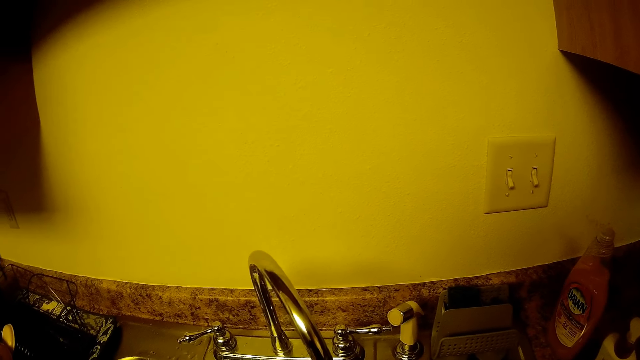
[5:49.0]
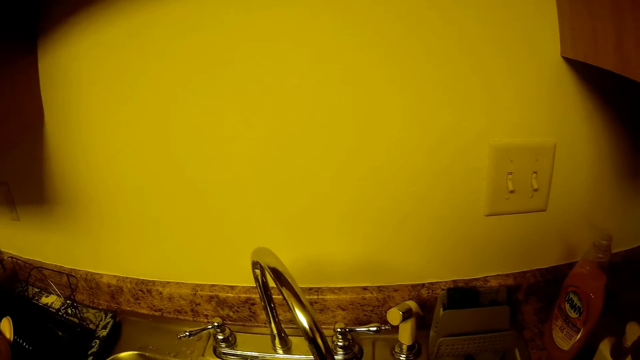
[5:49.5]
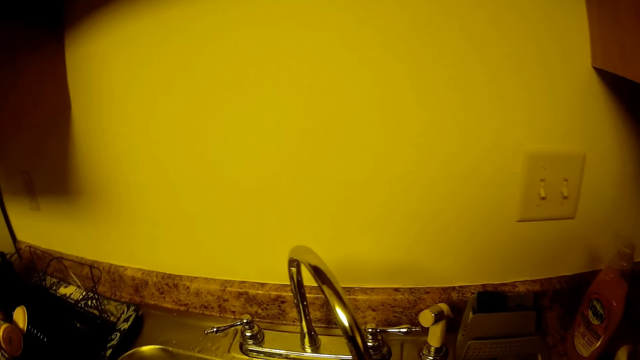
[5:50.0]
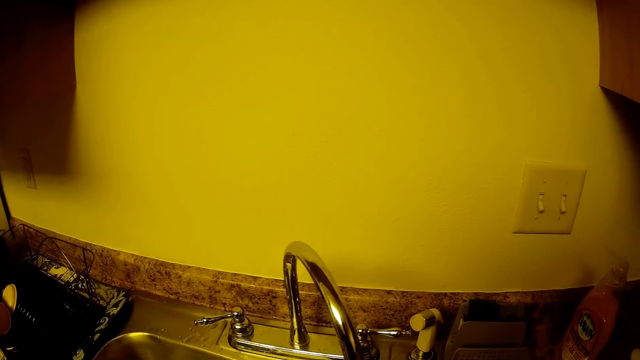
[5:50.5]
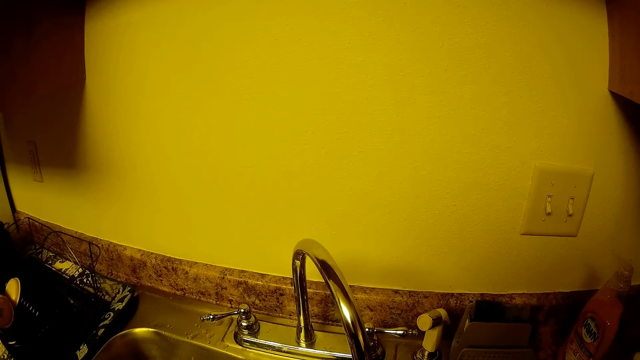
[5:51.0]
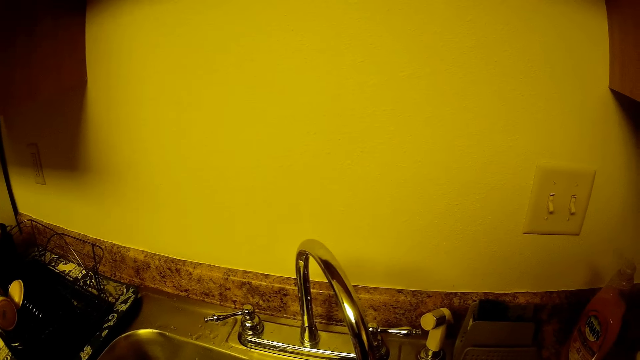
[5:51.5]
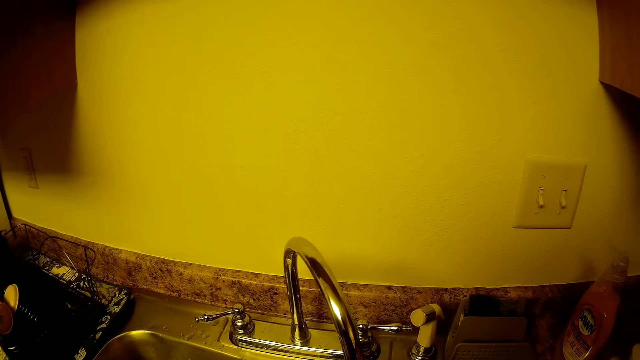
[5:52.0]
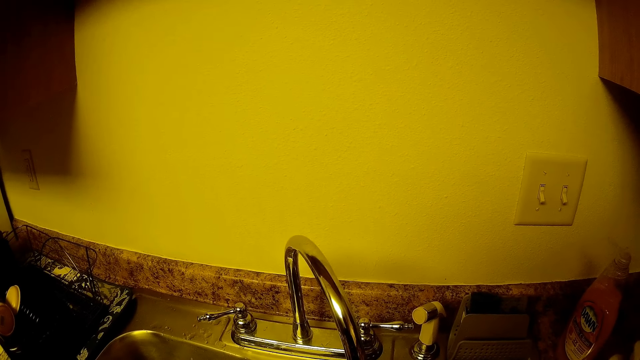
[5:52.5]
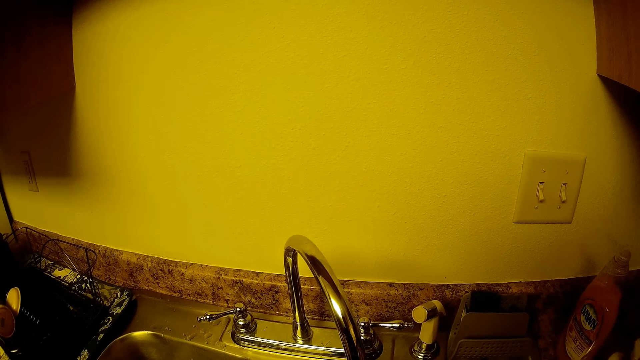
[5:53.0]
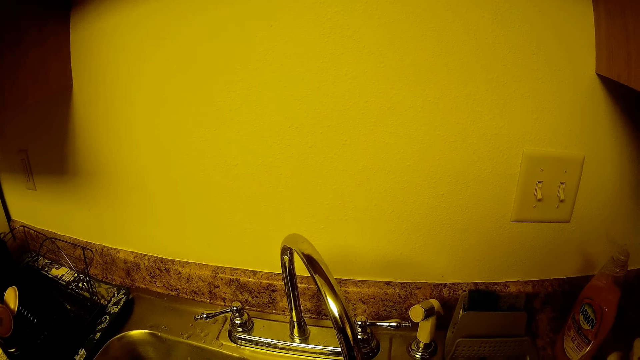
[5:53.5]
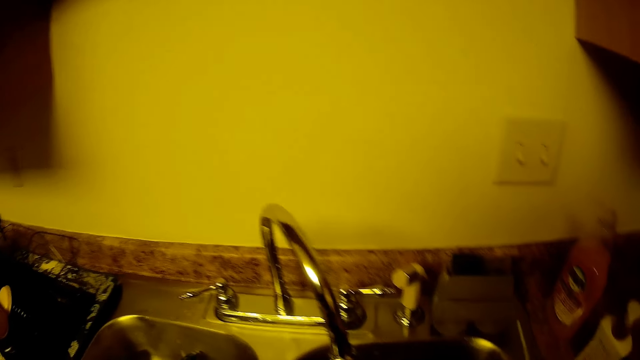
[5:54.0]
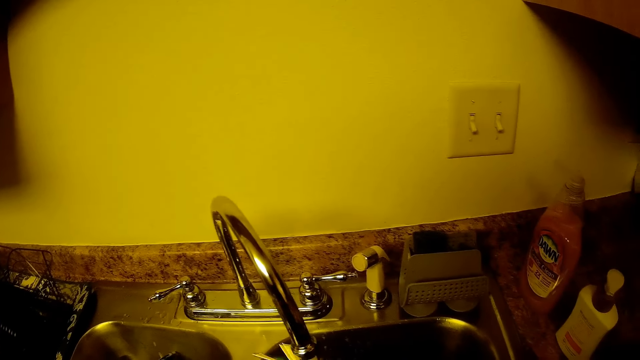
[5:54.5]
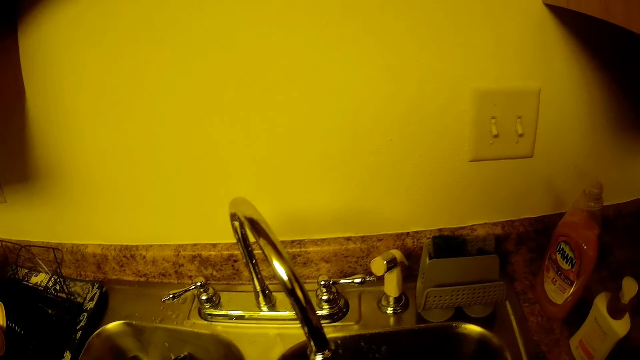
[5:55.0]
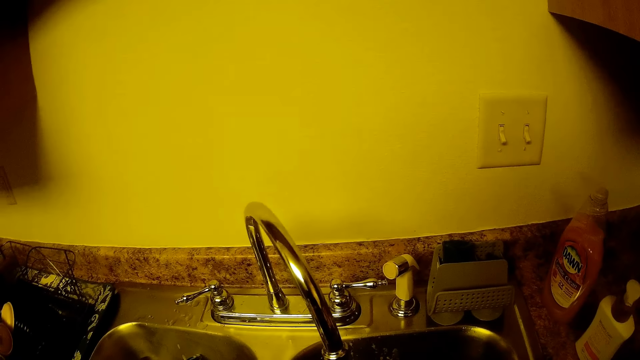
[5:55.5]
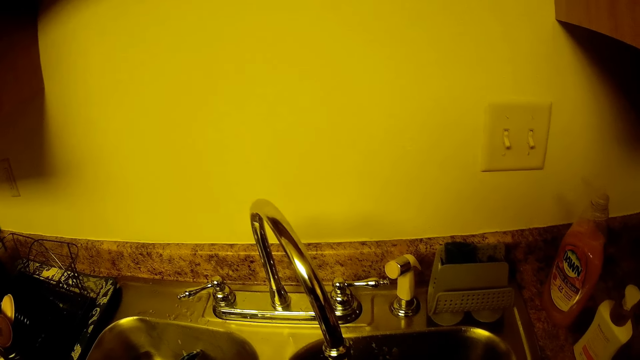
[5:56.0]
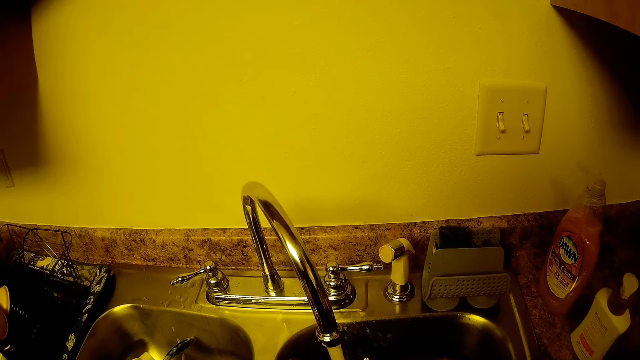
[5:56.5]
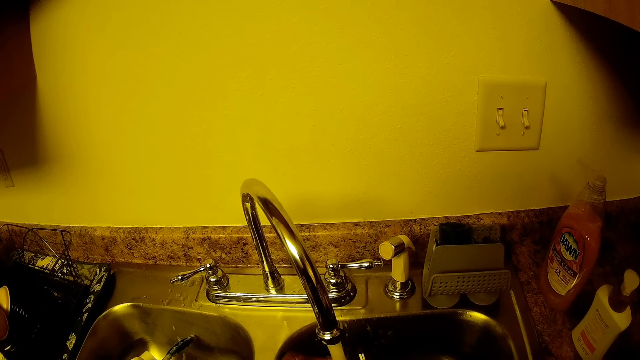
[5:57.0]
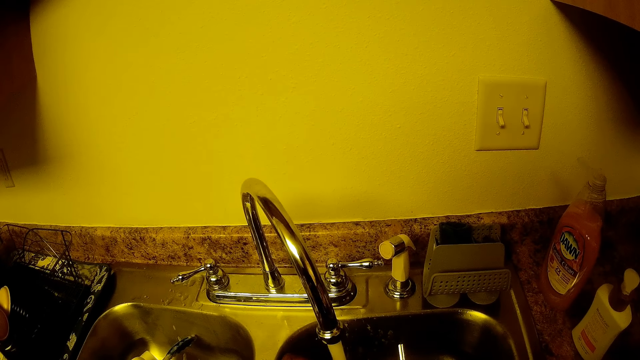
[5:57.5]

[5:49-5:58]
The camera wearer rinses the cutleries under the tap with her left hand.

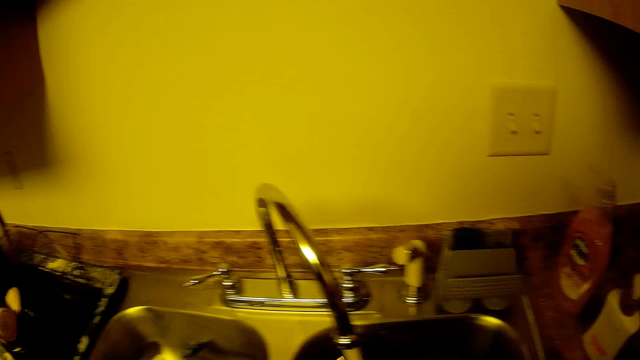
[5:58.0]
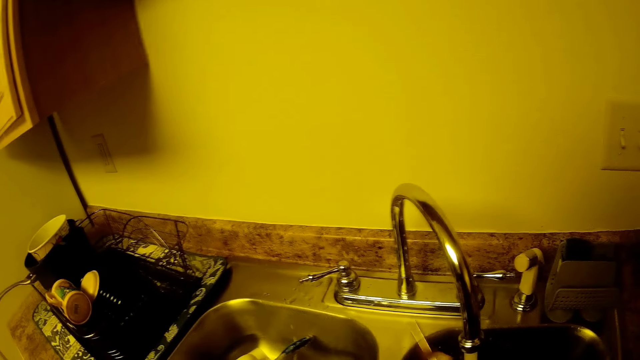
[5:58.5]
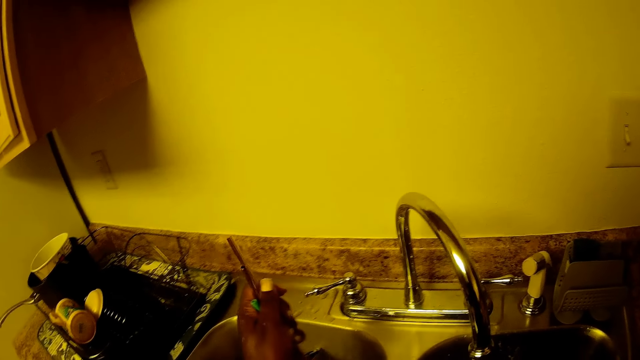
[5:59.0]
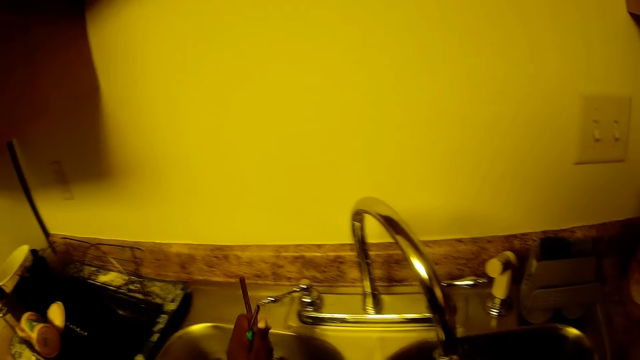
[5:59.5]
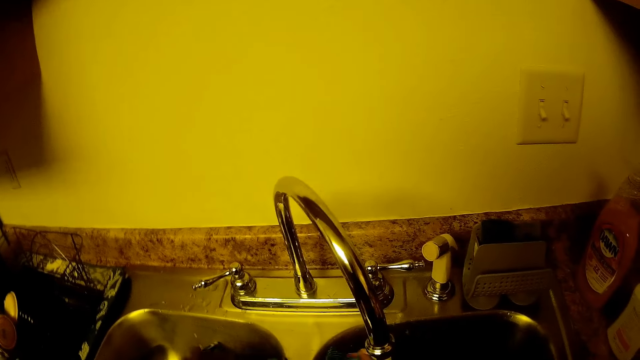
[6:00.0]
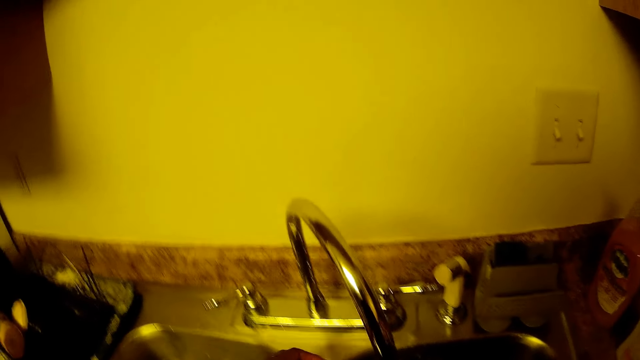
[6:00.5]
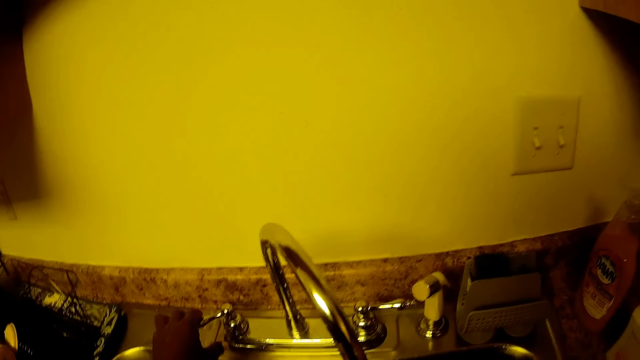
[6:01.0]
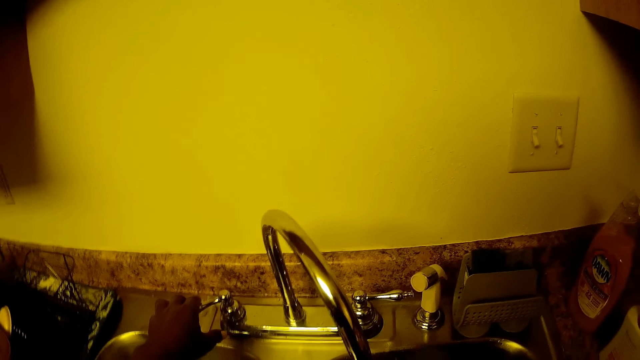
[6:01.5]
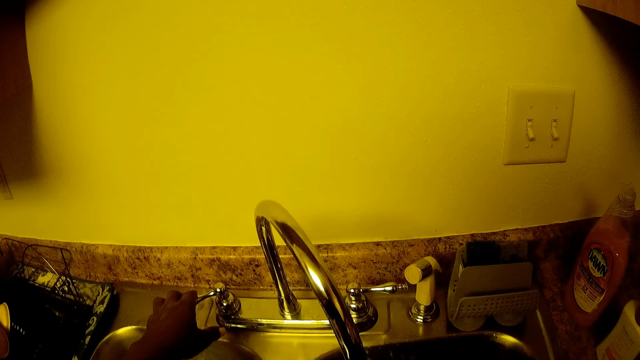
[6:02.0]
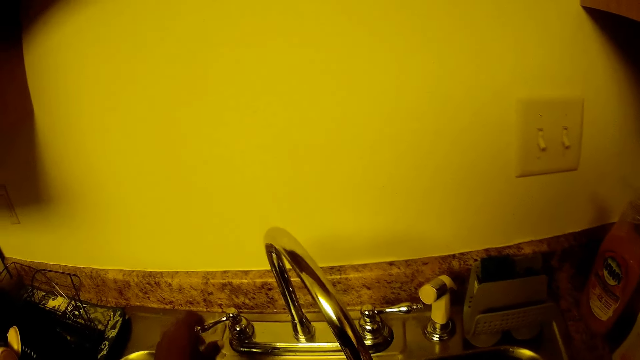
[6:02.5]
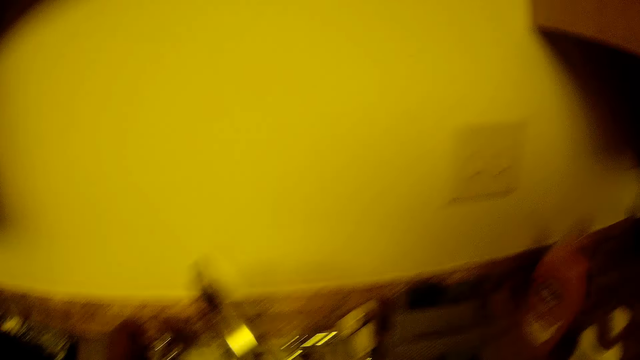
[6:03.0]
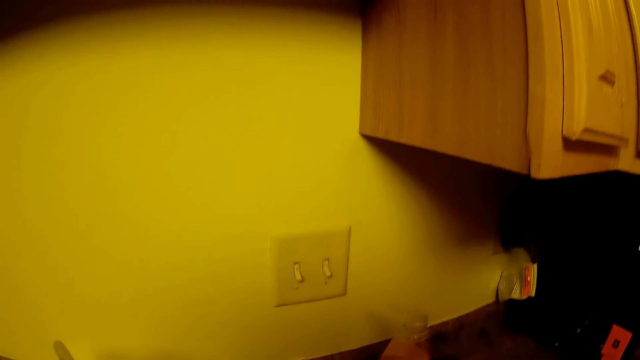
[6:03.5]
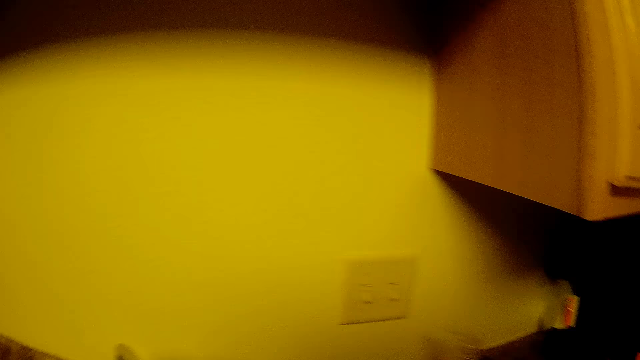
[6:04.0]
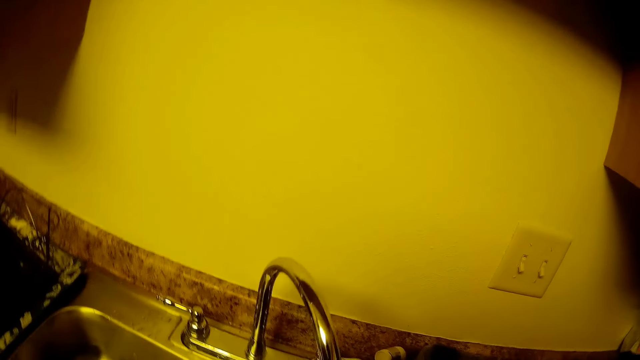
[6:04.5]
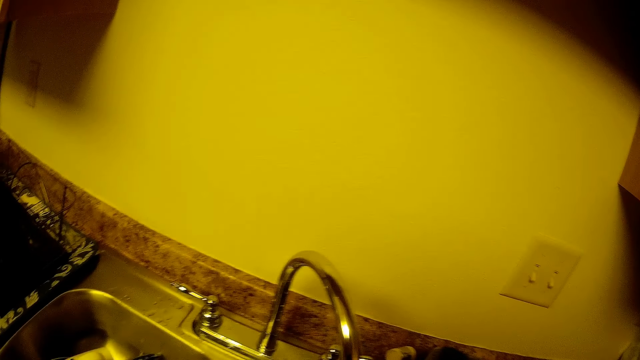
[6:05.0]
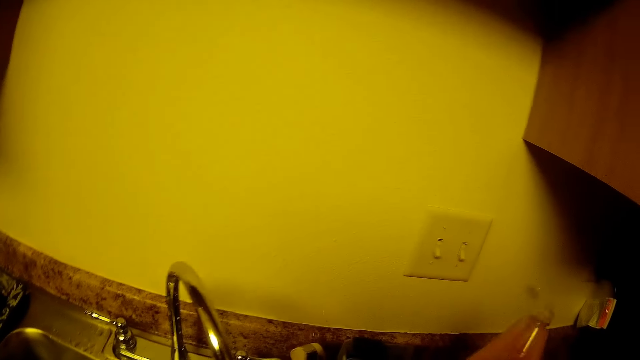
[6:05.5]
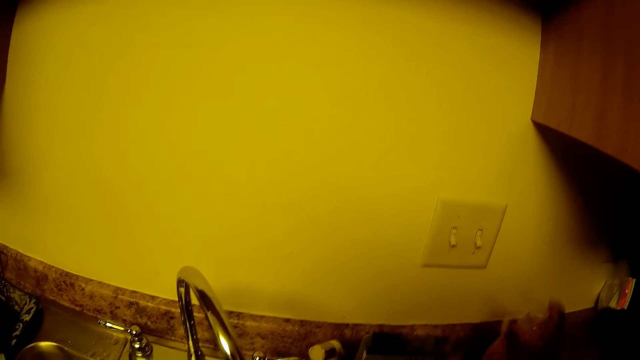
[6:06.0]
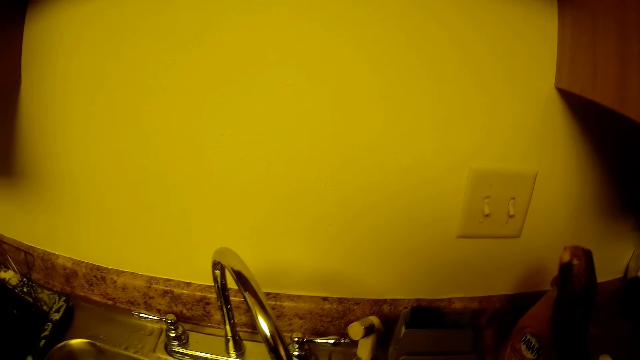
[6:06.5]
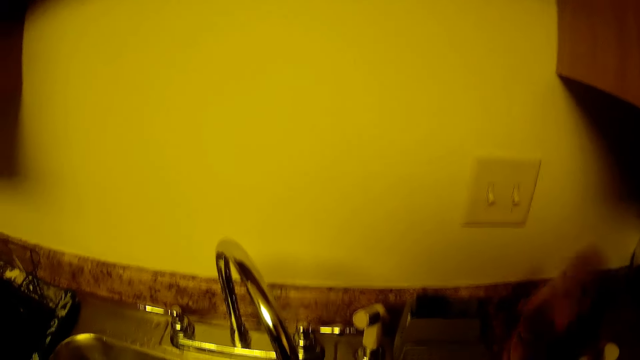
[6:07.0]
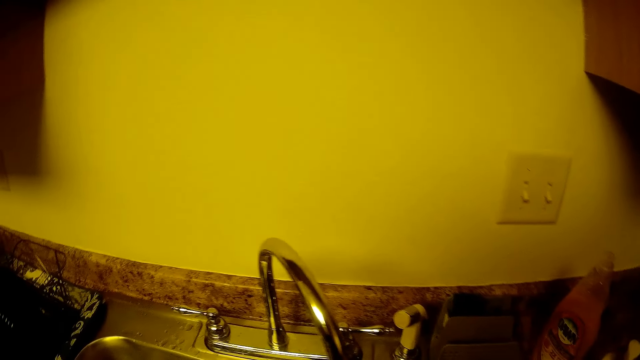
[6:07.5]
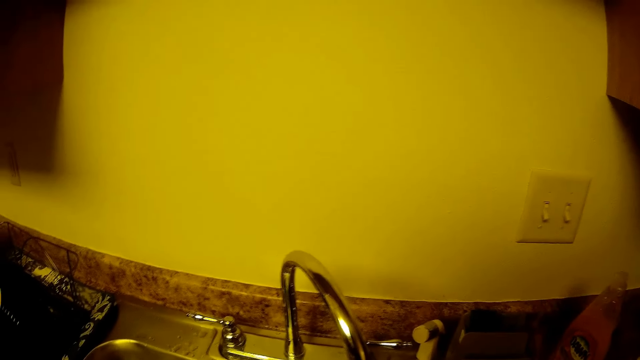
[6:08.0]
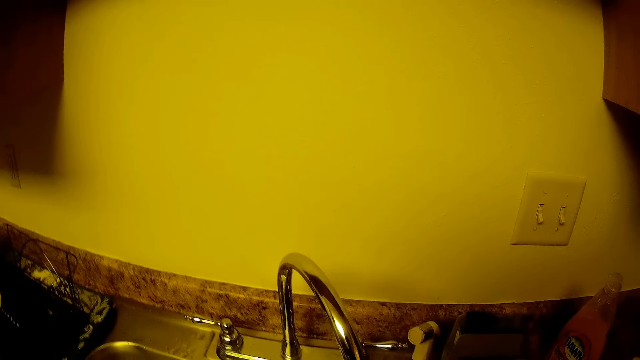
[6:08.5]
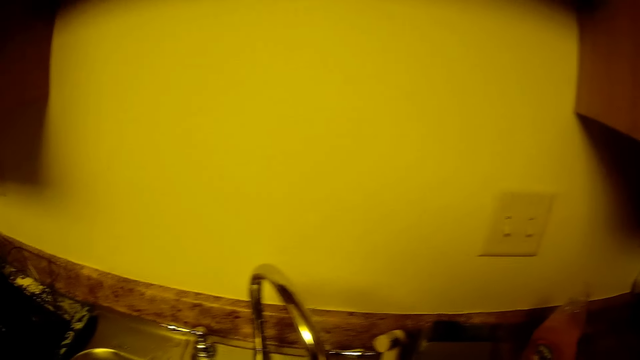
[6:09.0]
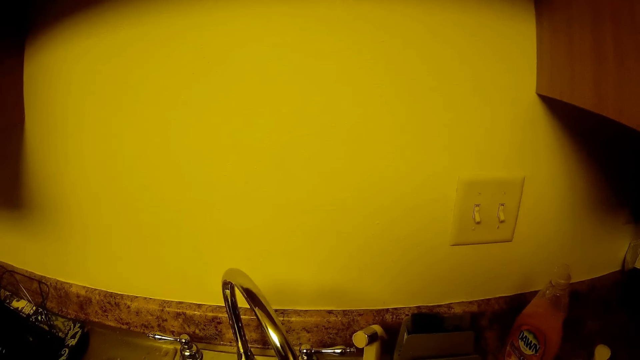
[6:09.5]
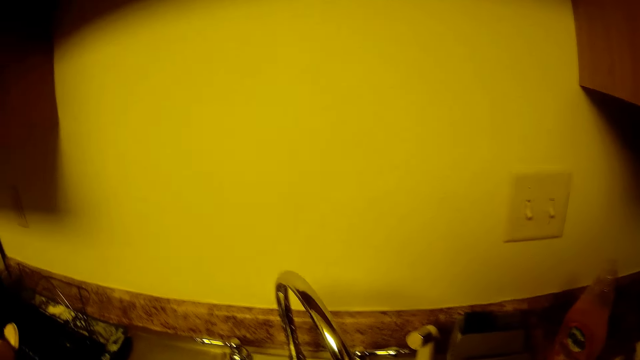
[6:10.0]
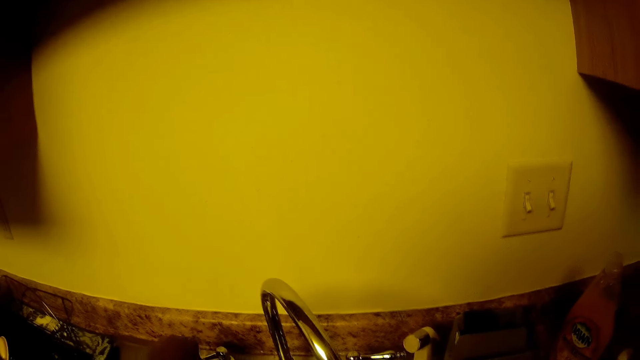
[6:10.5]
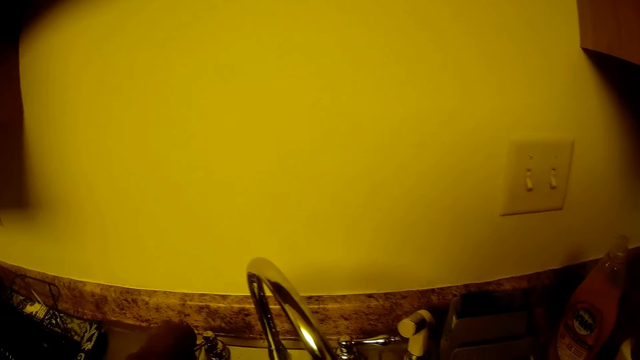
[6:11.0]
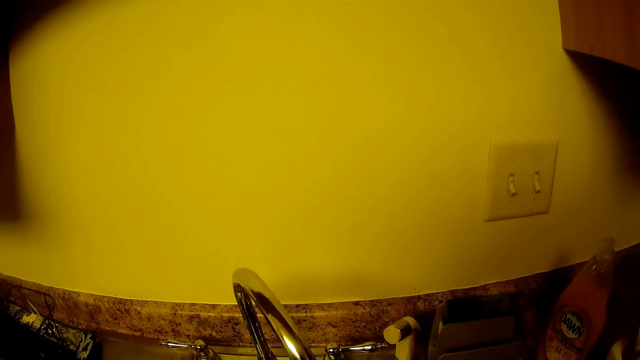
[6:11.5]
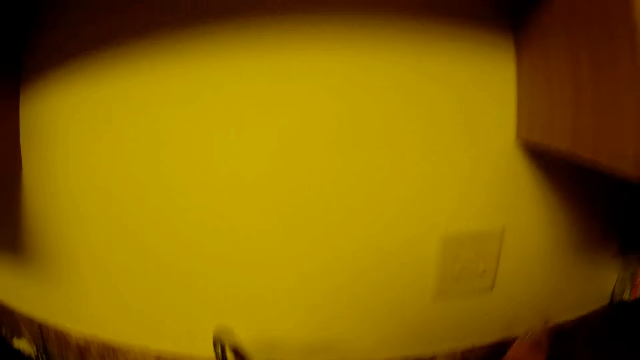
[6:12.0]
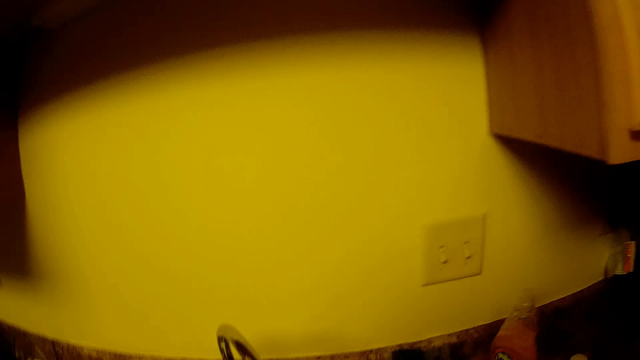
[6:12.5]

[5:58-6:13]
The camera wearer closes the tap with her left hand. She picks up the liquid soap from the slab with her right hand. She puts utensils on the rack. She places the liquid soap on the slab with her right hand. She locks the soap on the slab with her right hand. She opens the tap with her left hand. She washes utensils. She closes the tap with her left hand.
